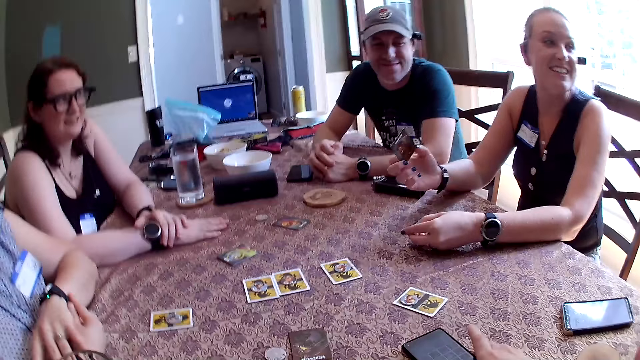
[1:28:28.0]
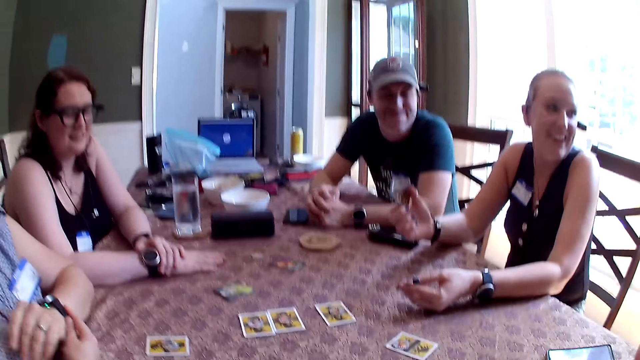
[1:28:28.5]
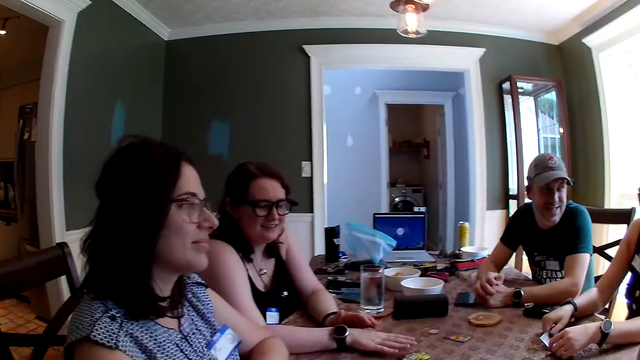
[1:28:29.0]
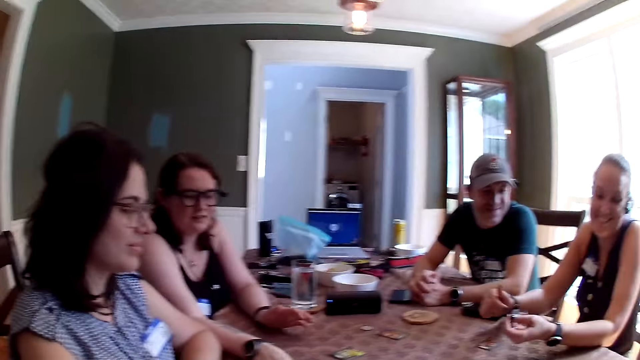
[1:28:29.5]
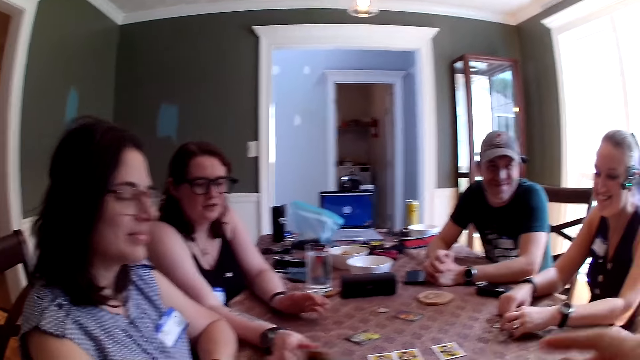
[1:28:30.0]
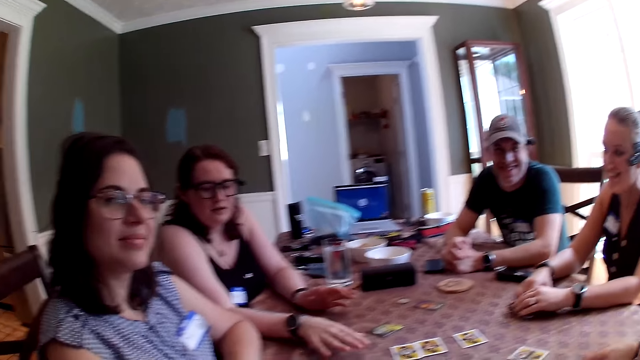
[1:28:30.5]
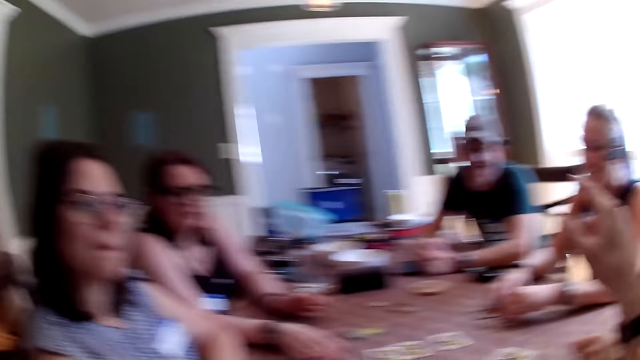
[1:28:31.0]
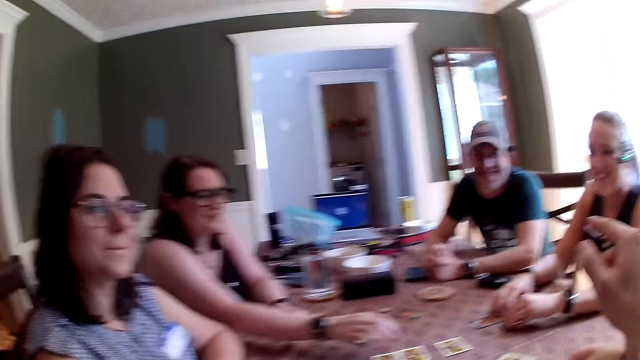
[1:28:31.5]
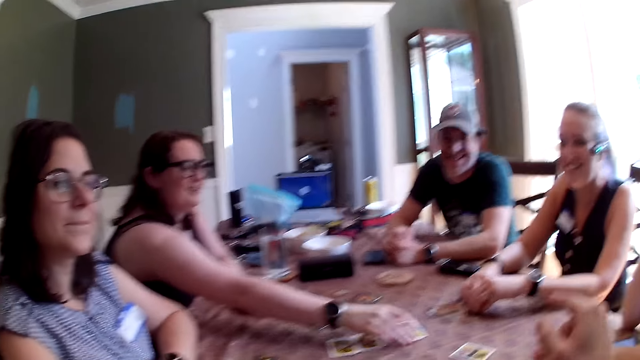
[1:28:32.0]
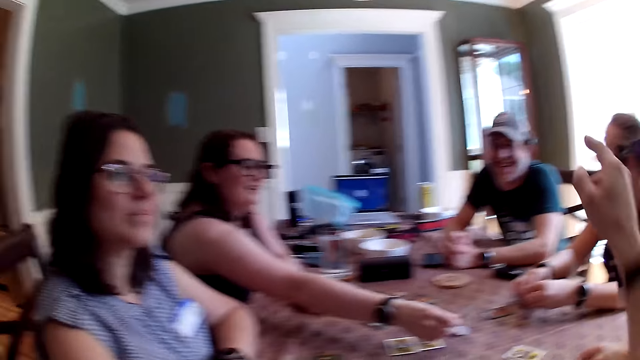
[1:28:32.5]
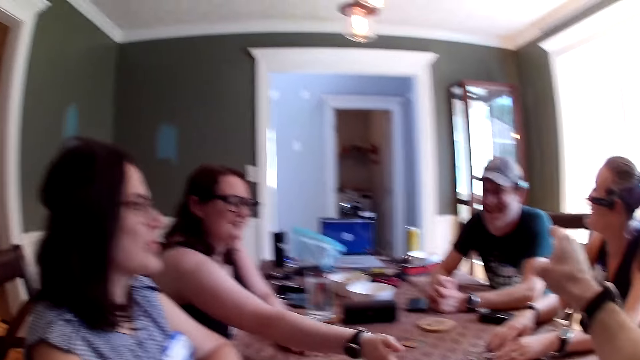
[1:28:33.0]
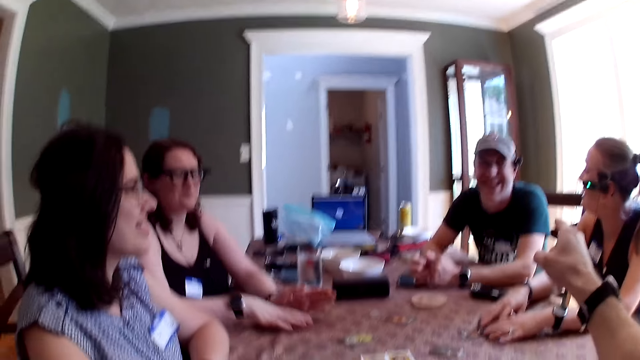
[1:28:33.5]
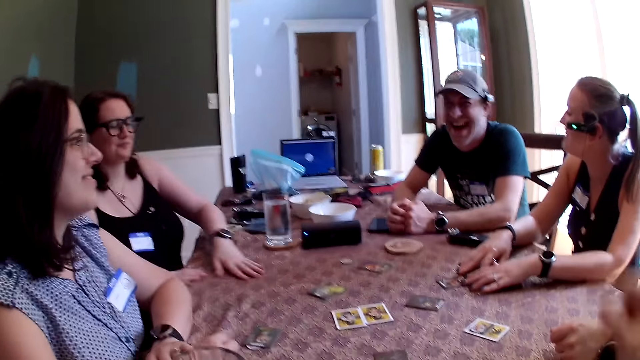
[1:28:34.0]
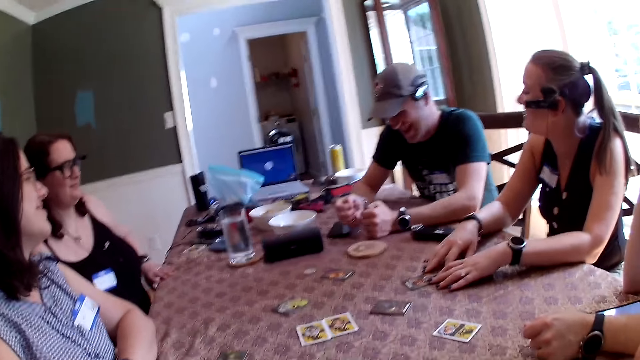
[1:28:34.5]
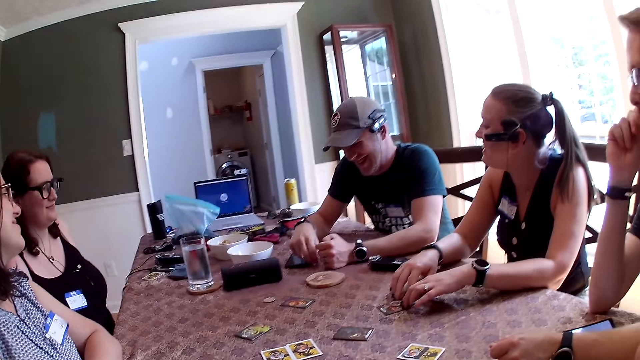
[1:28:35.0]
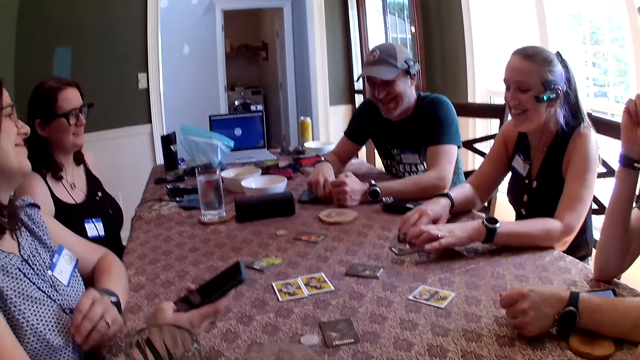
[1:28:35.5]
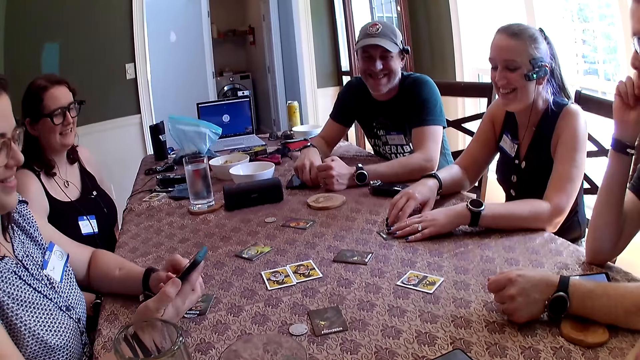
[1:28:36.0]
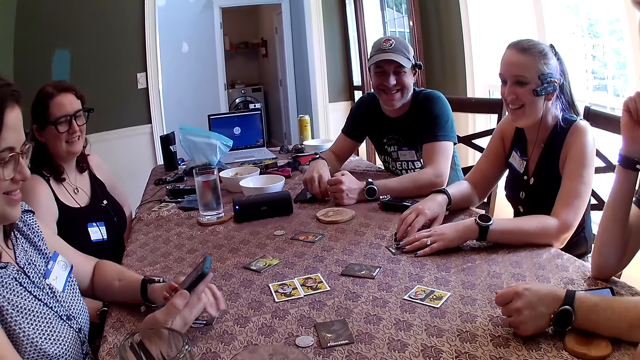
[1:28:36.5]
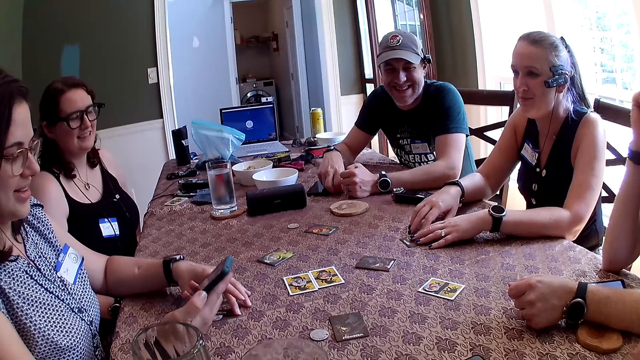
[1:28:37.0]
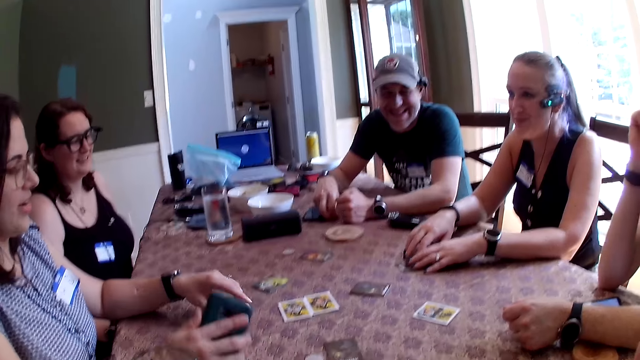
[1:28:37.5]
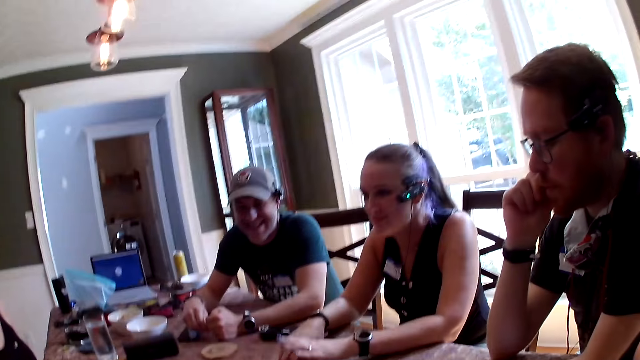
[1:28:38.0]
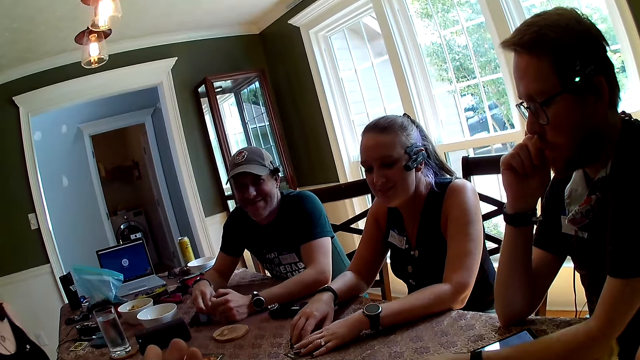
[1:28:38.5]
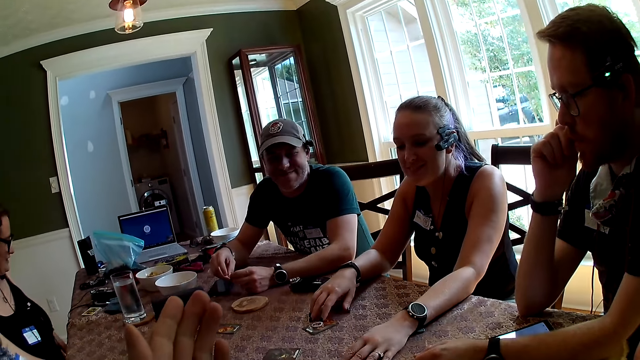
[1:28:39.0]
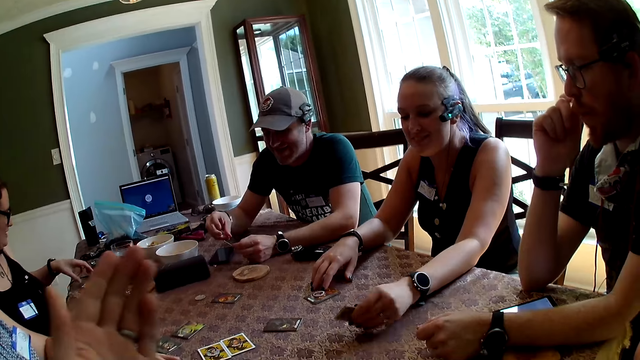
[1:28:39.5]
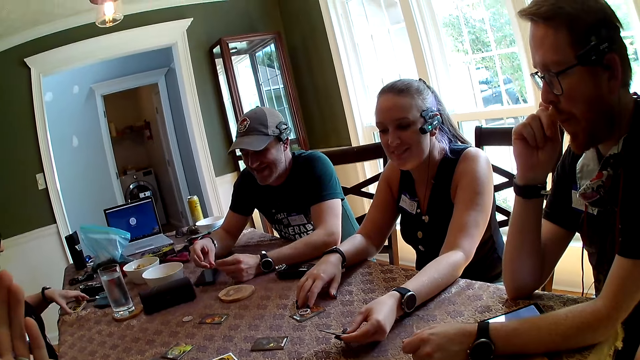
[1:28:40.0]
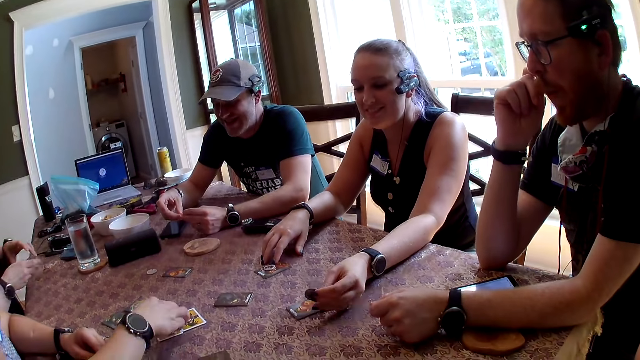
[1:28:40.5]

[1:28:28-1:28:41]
A woman holds cards. The camera wearer takes his phone with his right hand. He holds the phone. He converses with three women and two men. Another woman flips a card on the table with her right hand. The camera wearer converses with the women and the men. A third woman takes her phone from the table with her right hand. The first woman pulls a card on the table with both hands. The third woman uses the phone. She takes a card on the table with her left hand. The camera wearer converses with the women and the men. The first woman takes a card and a token on the table with her left hand. She turns a card. The second woman takes a card on the table with her left hand. The camera wearer converses with the women and the men. The first woman drops the card to the table with her left hand. The second woman passes the cards from her left hand to her right hand.

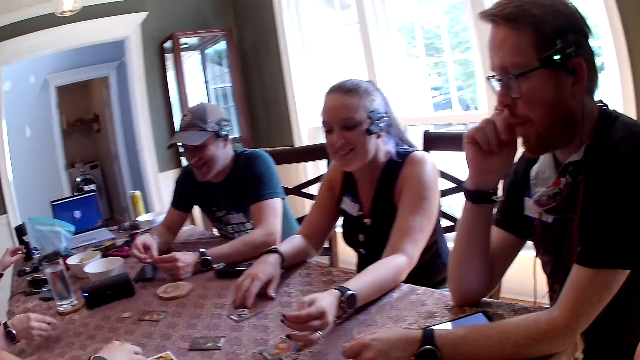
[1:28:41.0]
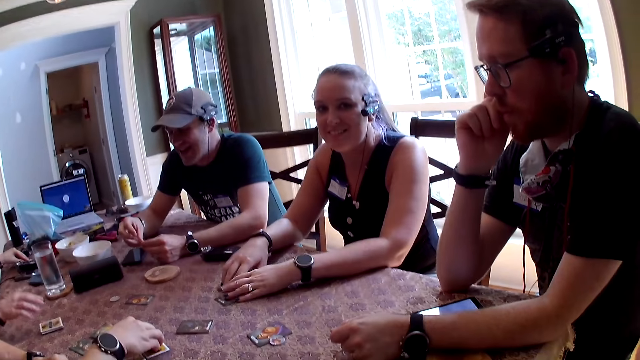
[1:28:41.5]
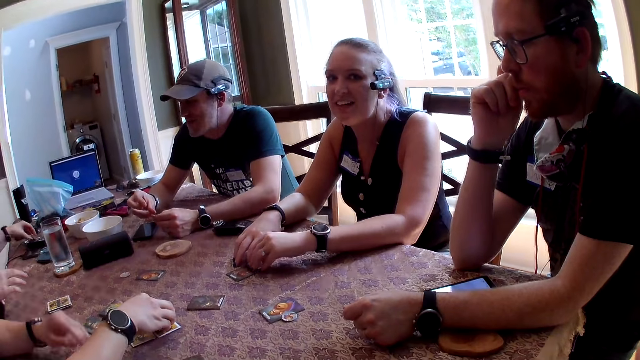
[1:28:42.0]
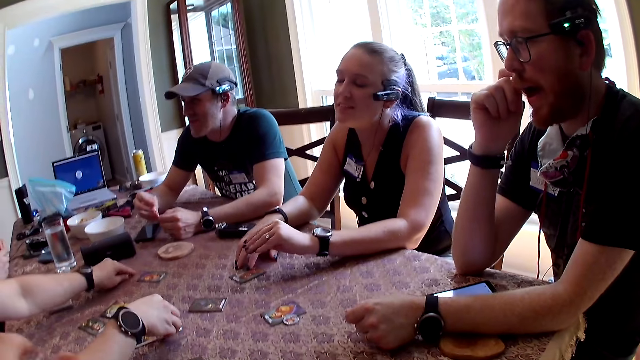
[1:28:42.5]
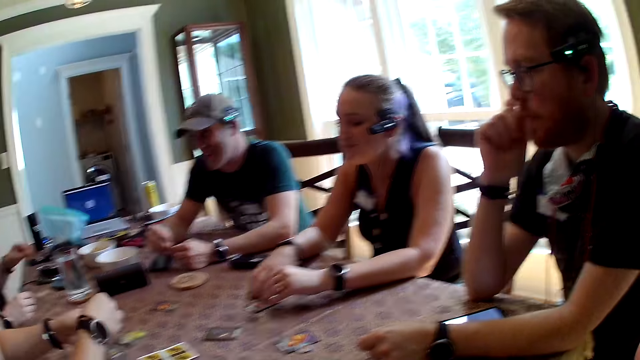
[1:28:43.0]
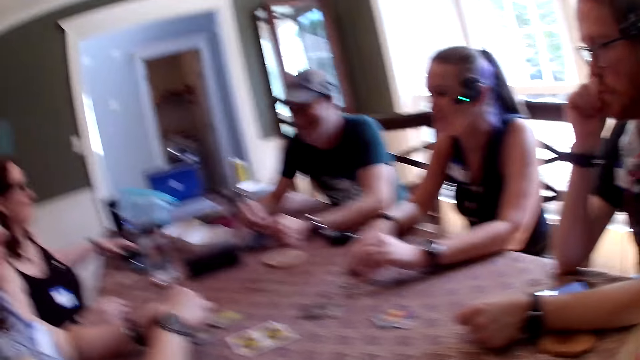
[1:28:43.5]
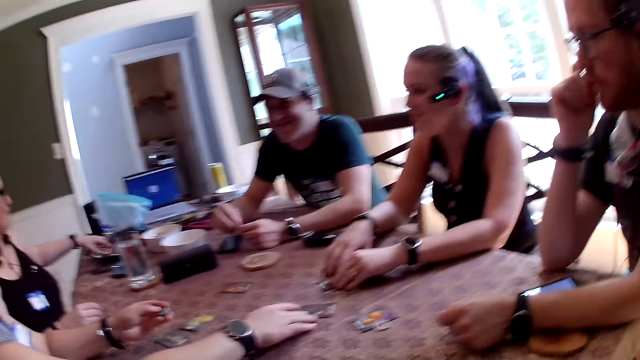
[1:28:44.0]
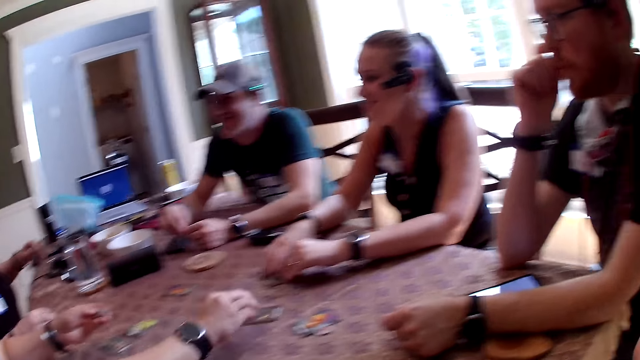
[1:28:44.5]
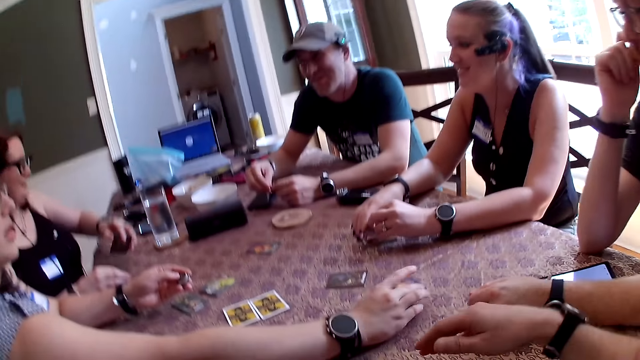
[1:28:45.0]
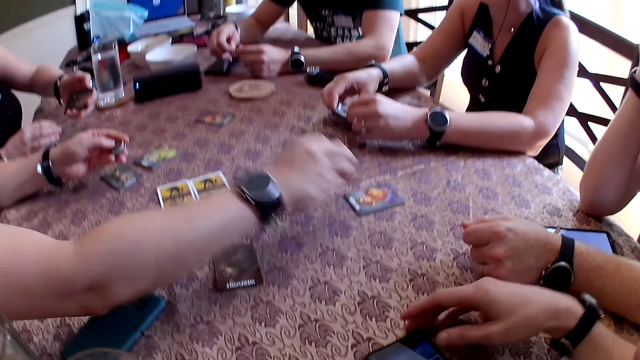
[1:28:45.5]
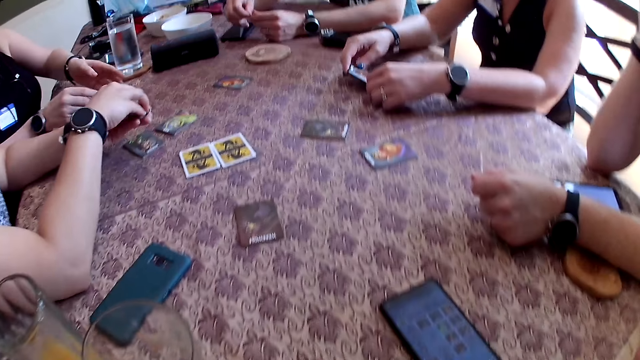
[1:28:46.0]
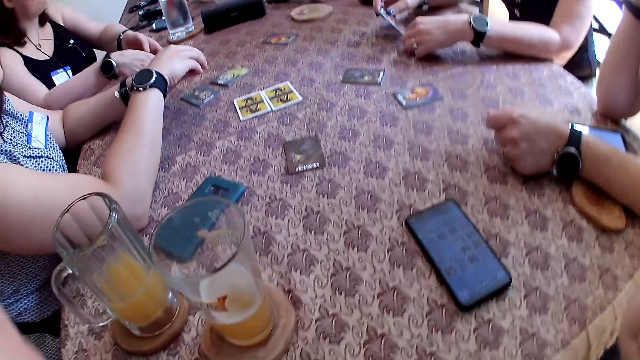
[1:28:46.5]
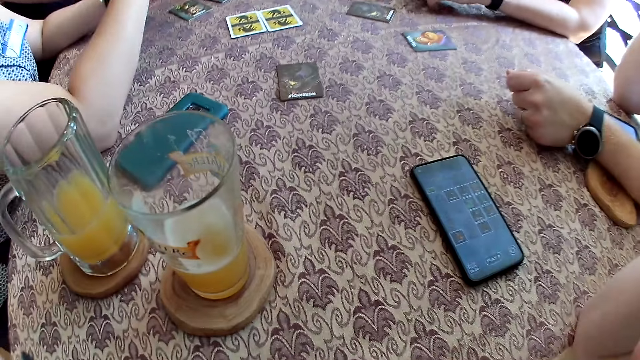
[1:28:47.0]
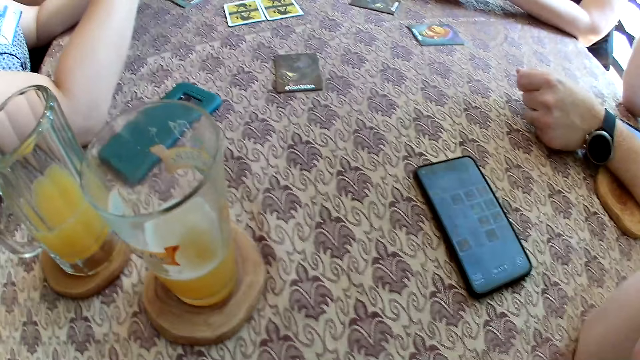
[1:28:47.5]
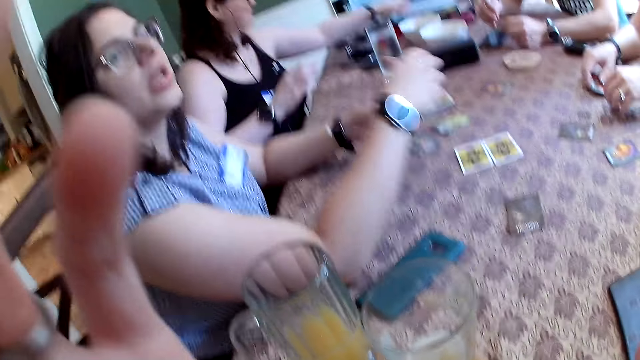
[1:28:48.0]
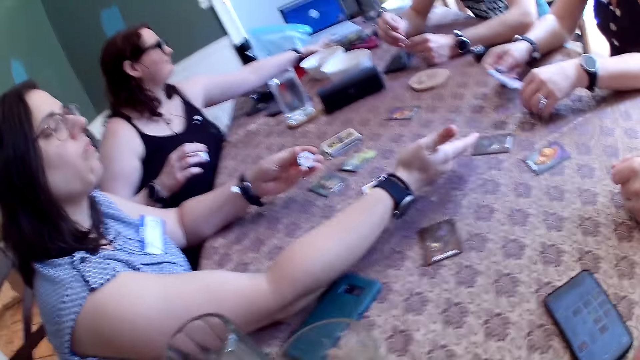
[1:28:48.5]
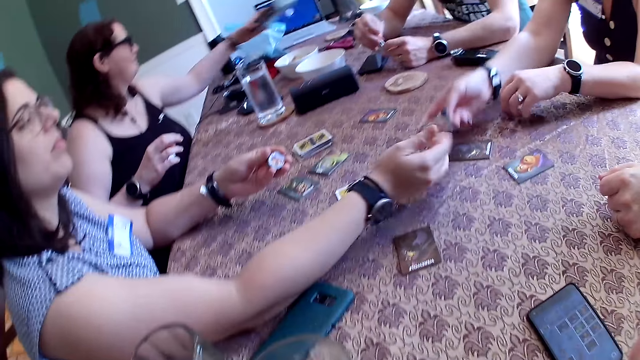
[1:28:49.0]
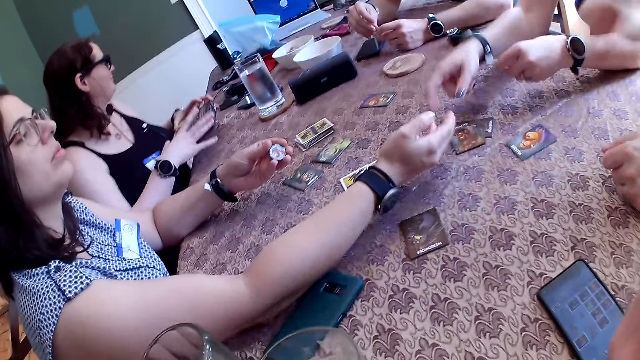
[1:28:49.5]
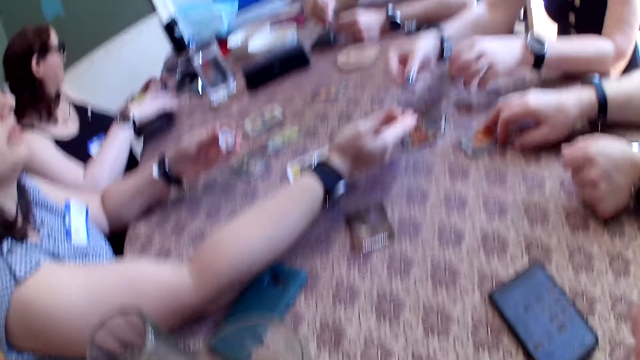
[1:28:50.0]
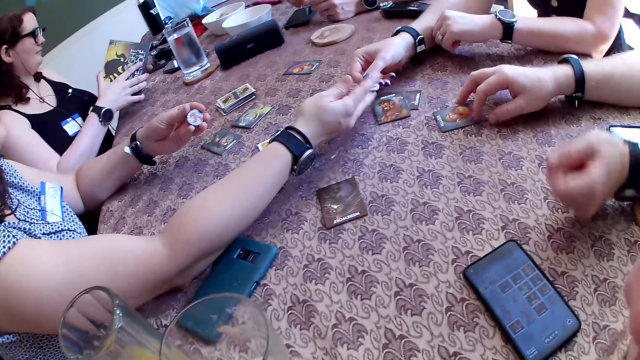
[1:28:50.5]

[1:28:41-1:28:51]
A woman drops a token to the table with her left hand. Another woman places a card on the table with her right hand. The first woman touches a card with her left hand. She takes a token on the card with her left hand. A third woman takes a token on the table with her left hand. The camera wearer converses with three women and two men. The second woman takes her phone from the table with her left hand. The third woman nudges a card on the table with her right hand. She takes a token on the table with her right hand. The first woman takes a card from the table with her right hand. The second woman drops her phone on the table with her left hand. The third woman puts the token in her right hand into her left hand. The second woman picks cards. The camera wearer converses with the women and the men. The first woman takes a card from the table with her left hand. The second woman takes a board game box from the table with her left hand. The first woman drops the card on the table with her right hand. The second woman holds the board game box with both hands. The first woman takes the coin in her right hand with her left hand. She hands the token to the third woman with her right hand.
